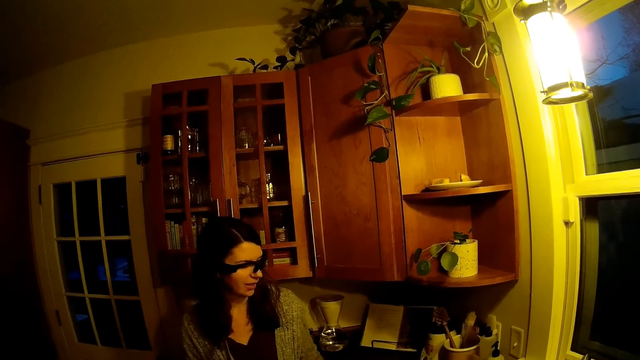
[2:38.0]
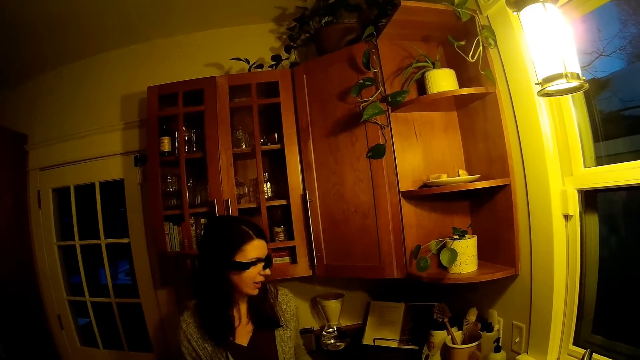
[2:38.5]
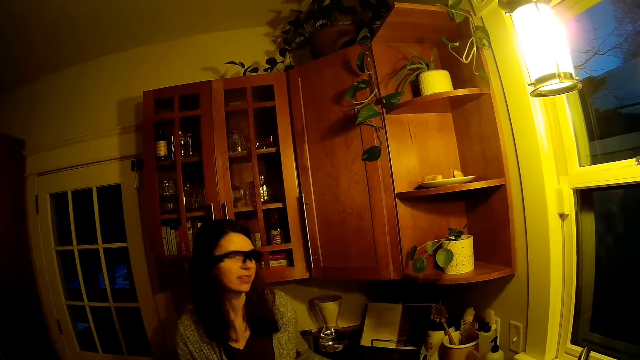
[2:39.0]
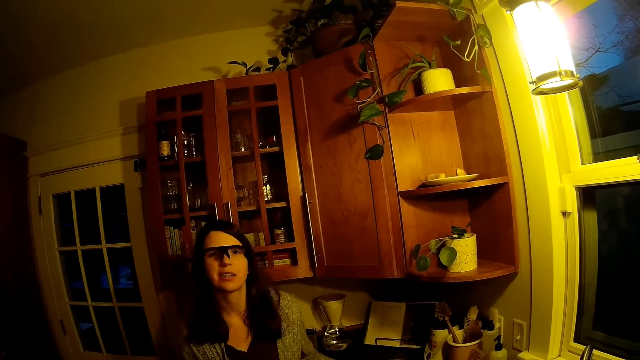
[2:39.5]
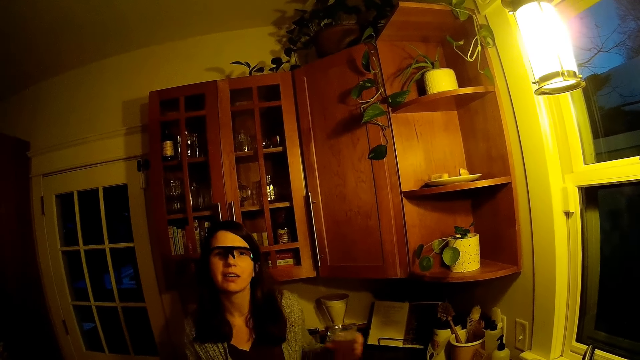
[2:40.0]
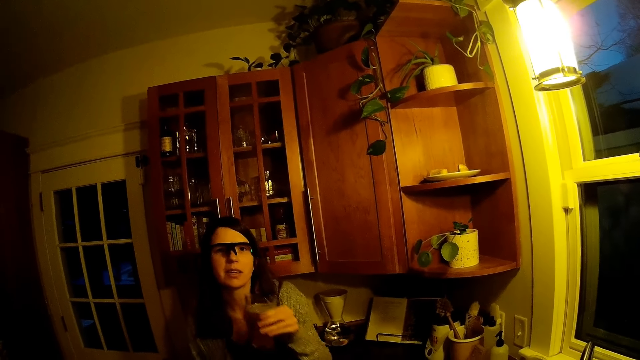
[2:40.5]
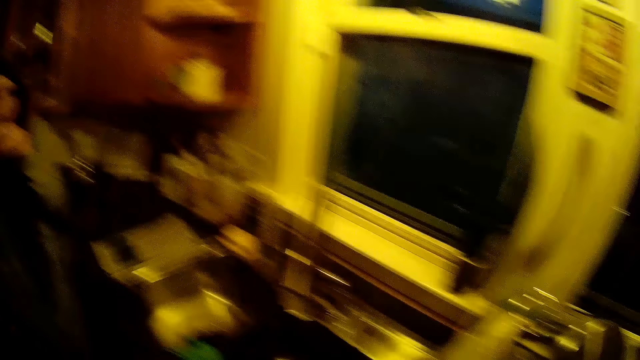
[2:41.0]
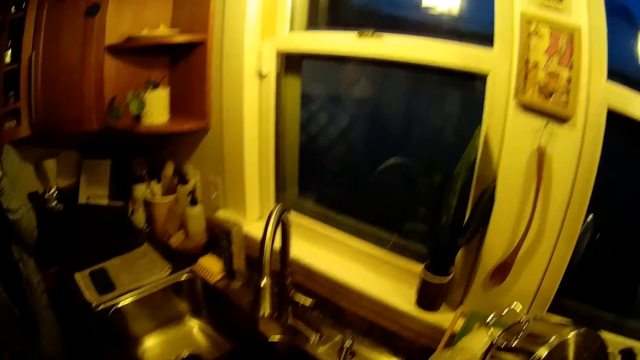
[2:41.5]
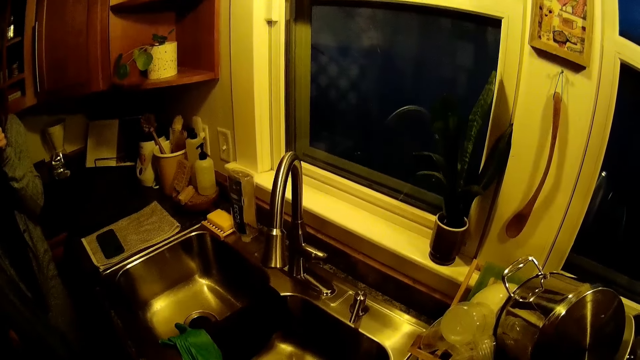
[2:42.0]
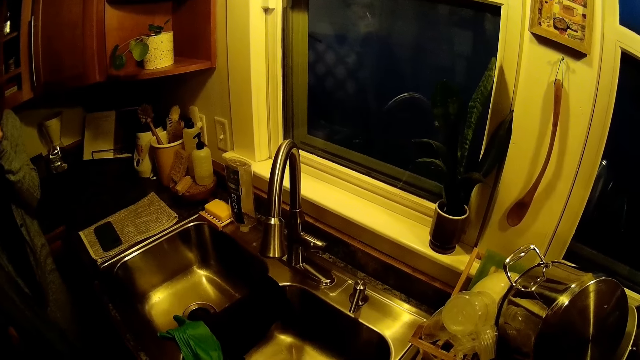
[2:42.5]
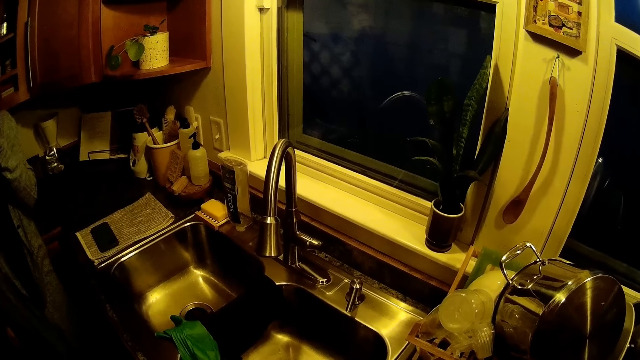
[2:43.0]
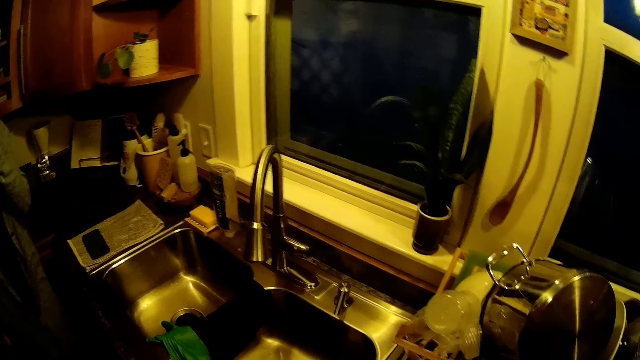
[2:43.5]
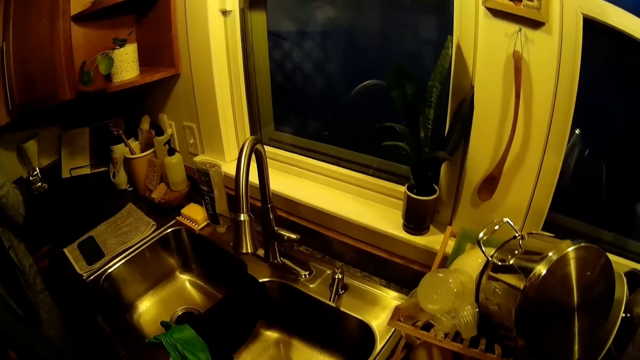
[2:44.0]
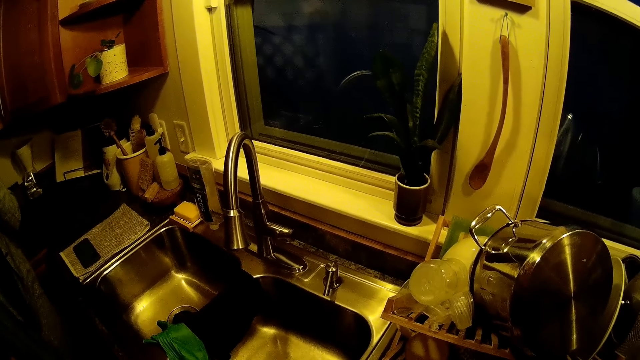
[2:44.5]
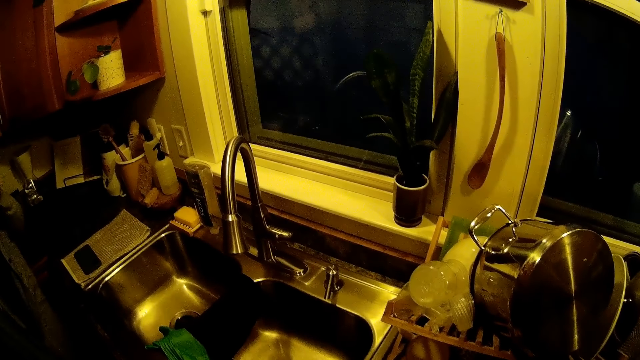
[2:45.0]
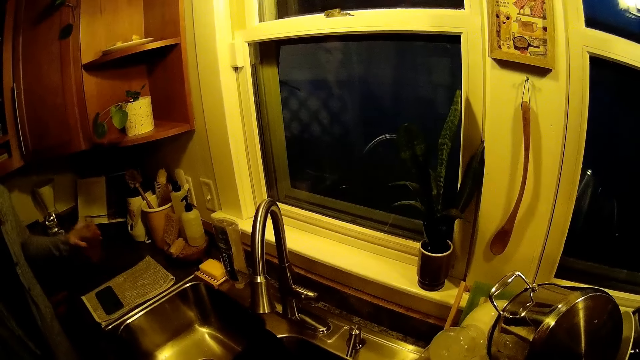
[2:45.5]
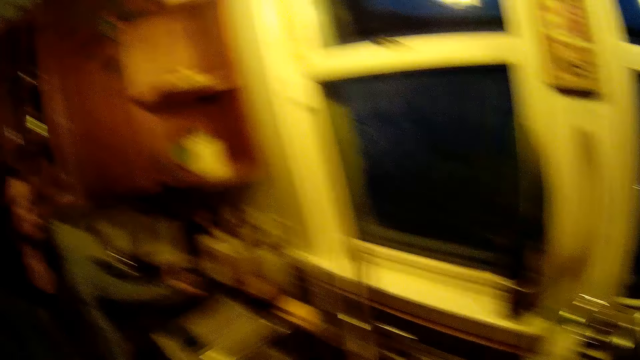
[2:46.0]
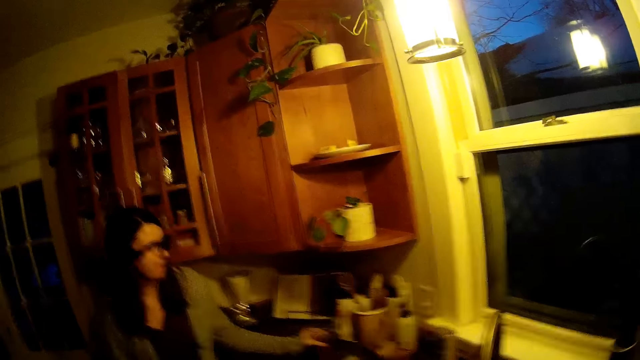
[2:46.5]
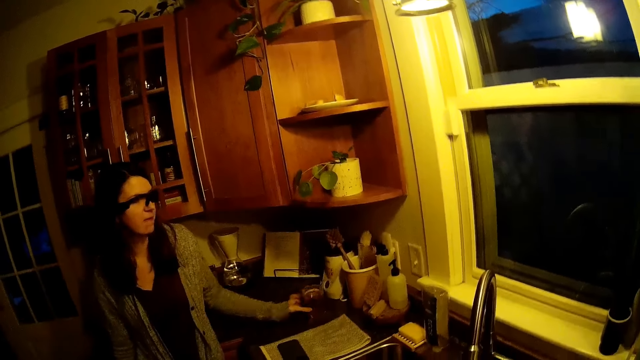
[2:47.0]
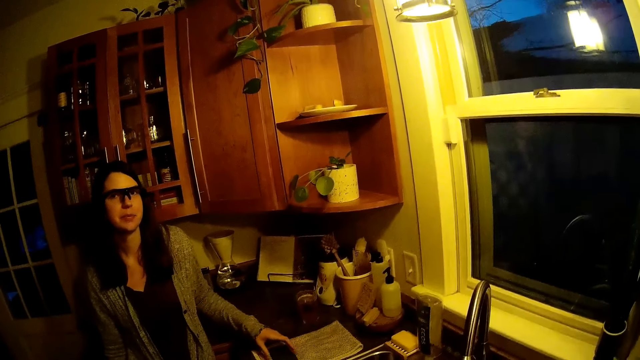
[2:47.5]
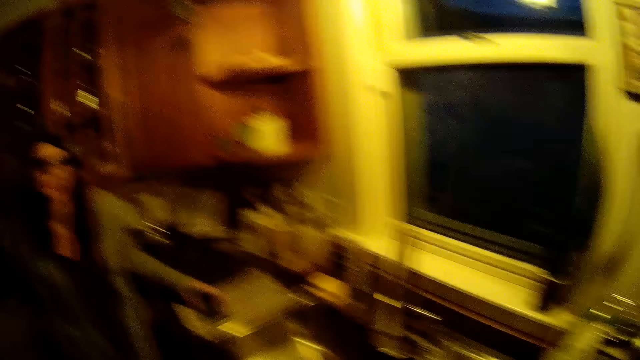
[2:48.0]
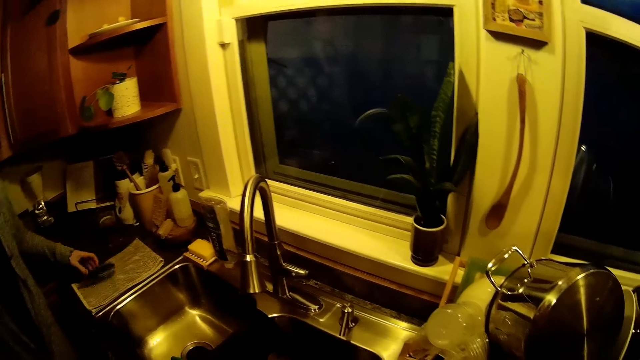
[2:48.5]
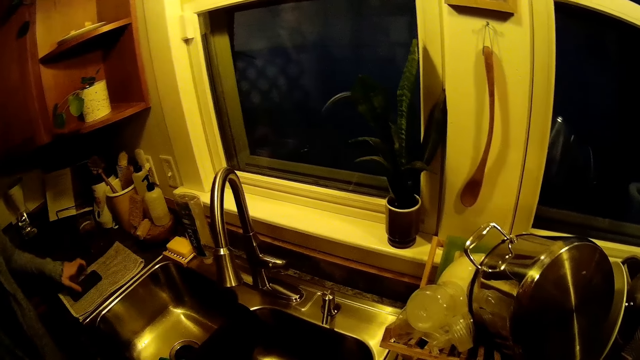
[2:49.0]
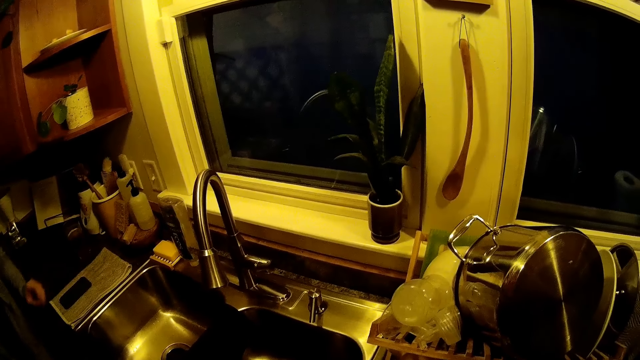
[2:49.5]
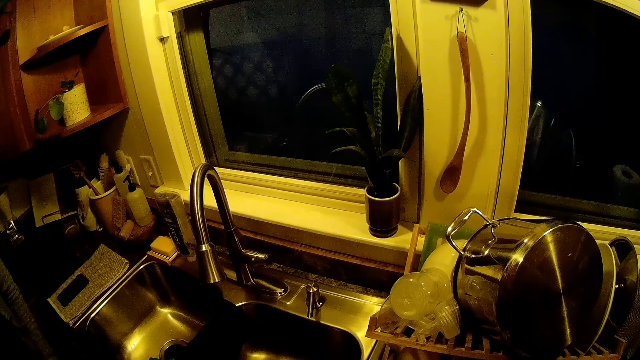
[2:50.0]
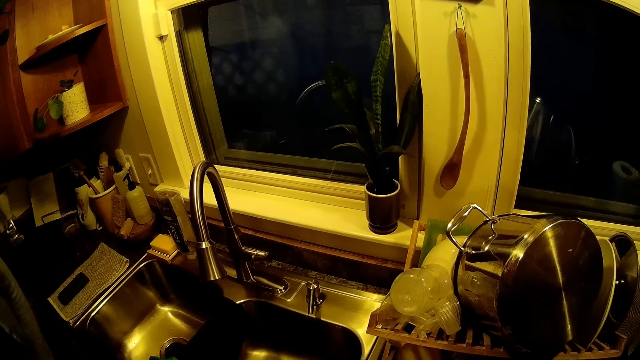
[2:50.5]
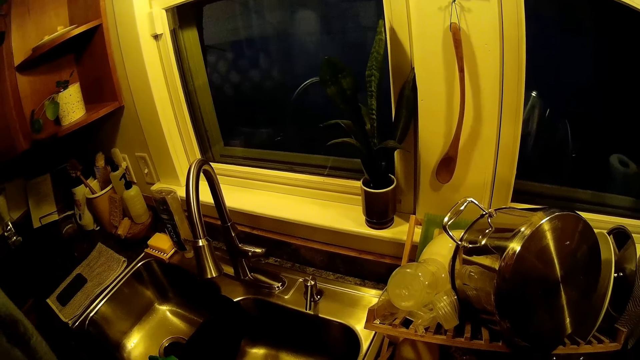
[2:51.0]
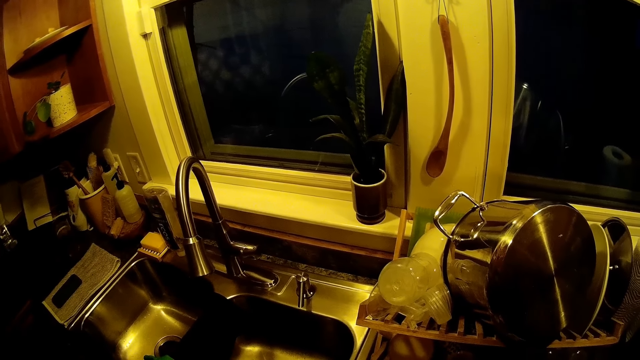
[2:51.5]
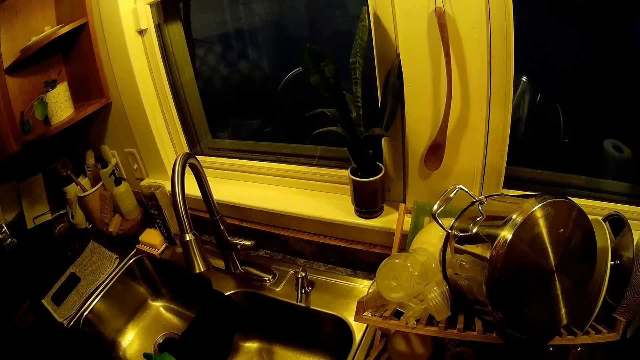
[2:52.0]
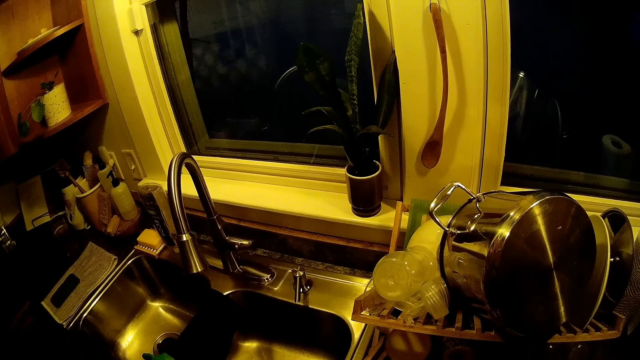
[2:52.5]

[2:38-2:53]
A woman converses with the camera wearer. The woman takes a glass cup of water or juice from the slab with her right hand. The woman drinks the juice. The camera wearer turns around in the kitchen. She hits a cup on the countertop of the sink. The woman drops the glass of water in her right hand on the kitchen slab. The camera wearer converses with the woman. The woman aligns a phone on a towel. The camera wearer adjusts the phone on the towel on the kitchen slab with her right hand. The woman converses with the camera wearer.

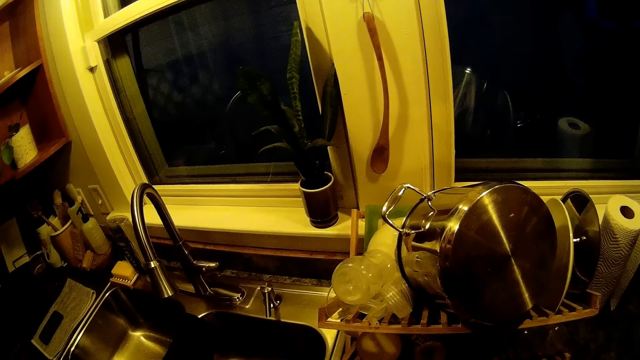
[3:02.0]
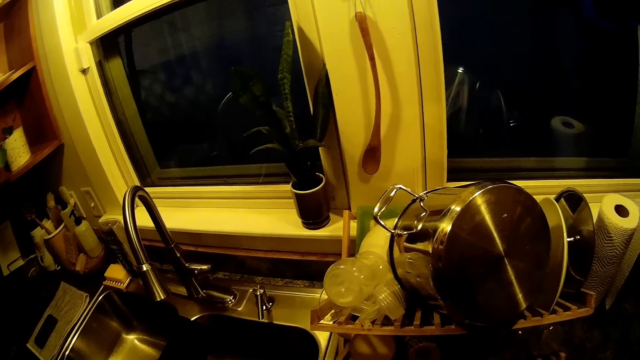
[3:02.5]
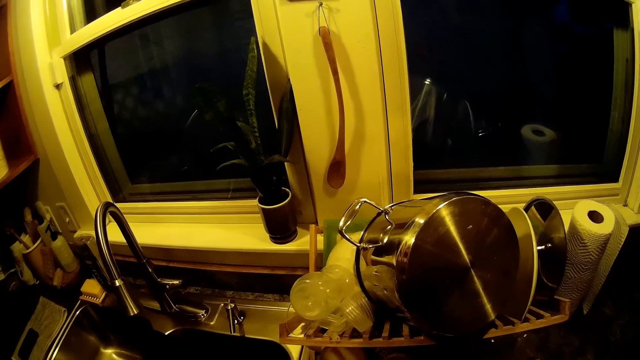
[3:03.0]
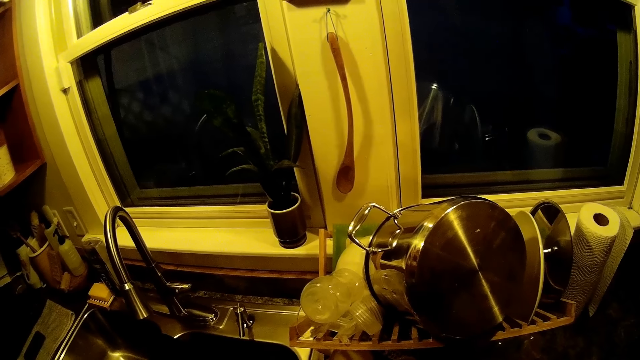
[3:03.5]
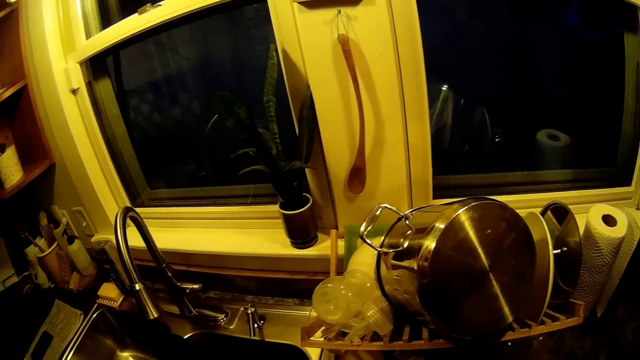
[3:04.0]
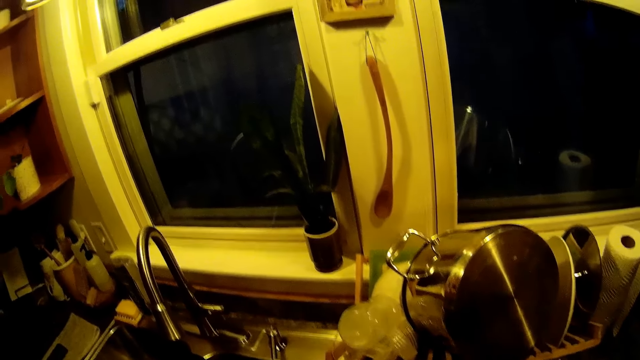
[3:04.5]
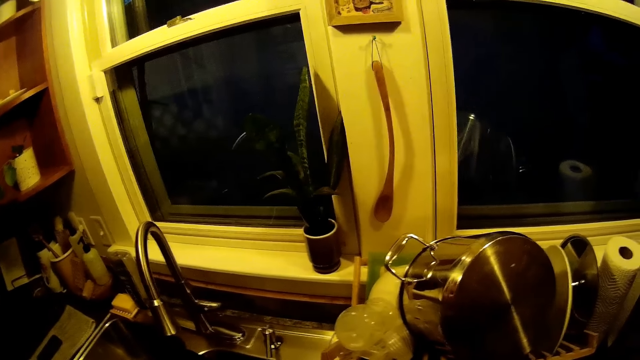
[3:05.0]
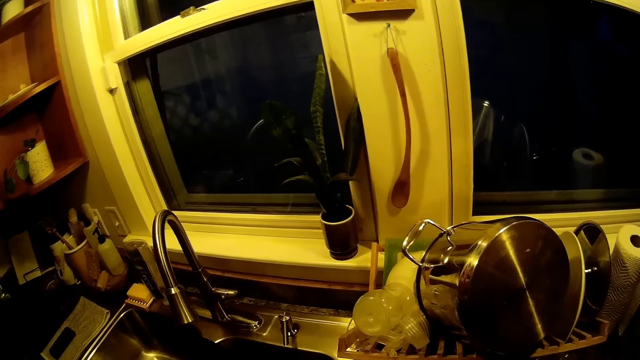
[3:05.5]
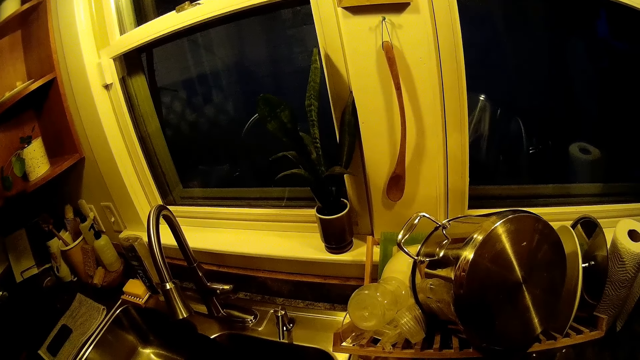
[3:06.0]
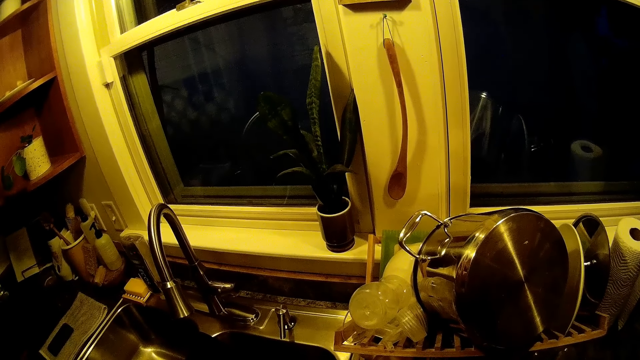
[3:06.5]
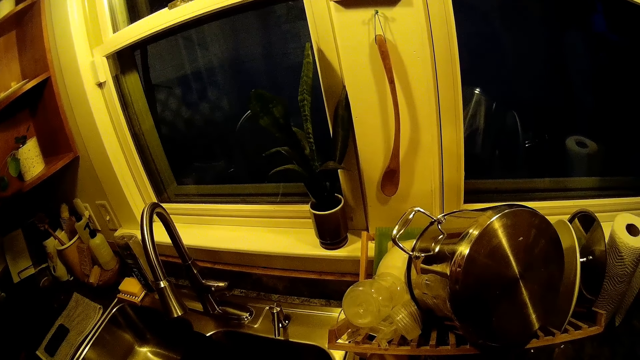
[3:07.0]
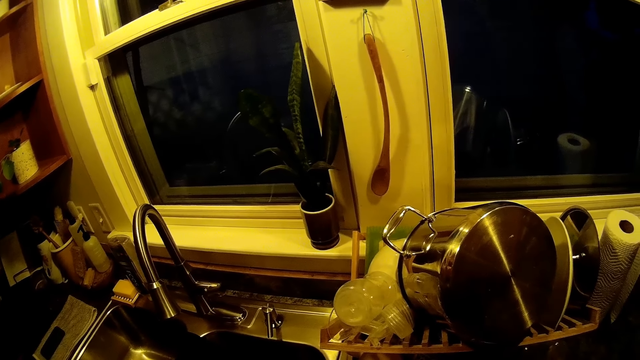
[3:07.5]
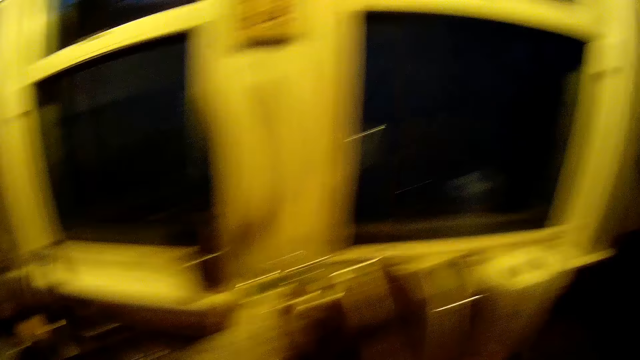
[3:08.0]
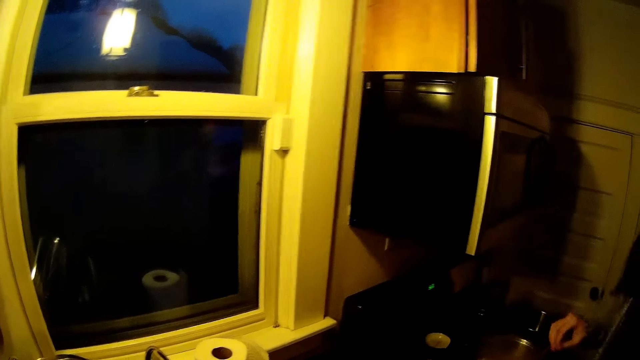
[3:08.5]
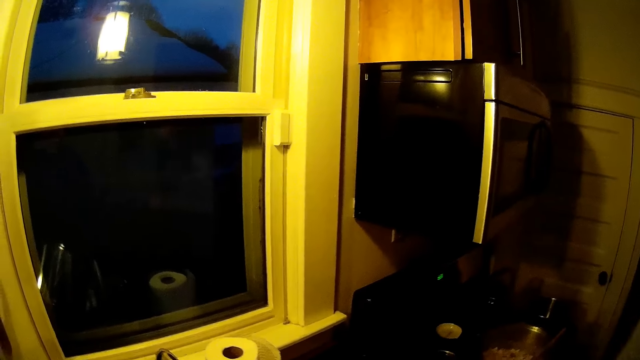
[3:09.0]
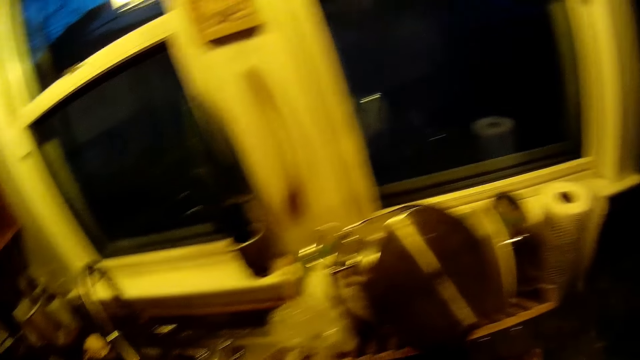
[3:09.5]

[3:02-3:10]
The camera wearer converses with a person. They look around in the kitchen. They converse with the person.
